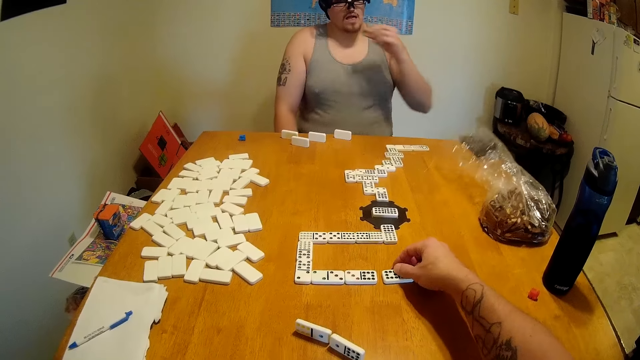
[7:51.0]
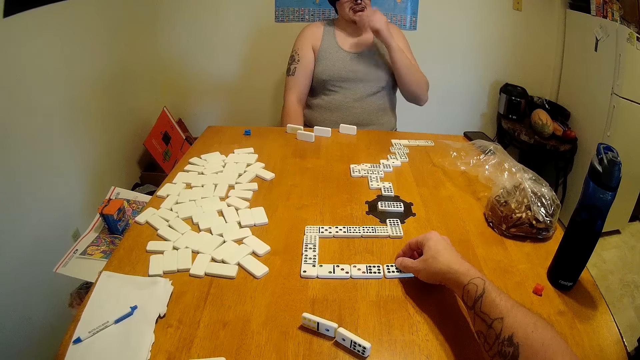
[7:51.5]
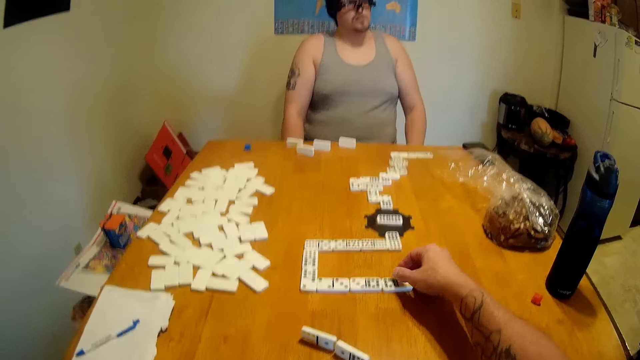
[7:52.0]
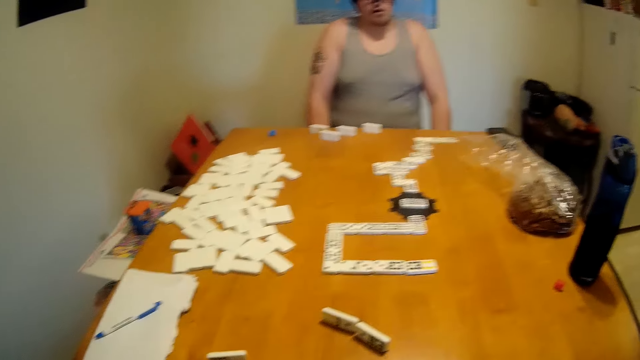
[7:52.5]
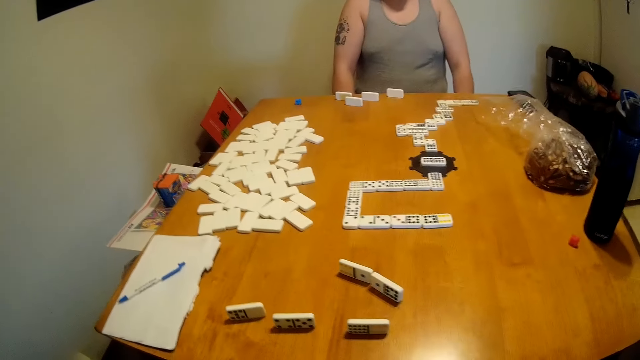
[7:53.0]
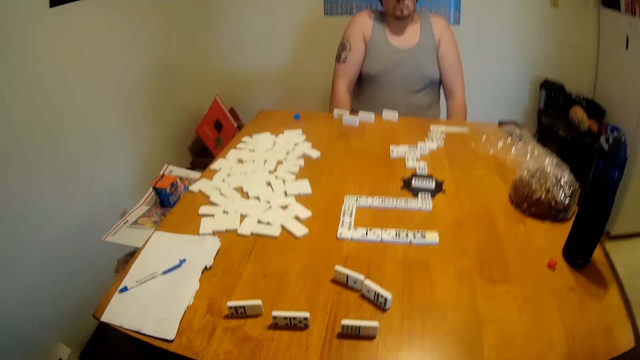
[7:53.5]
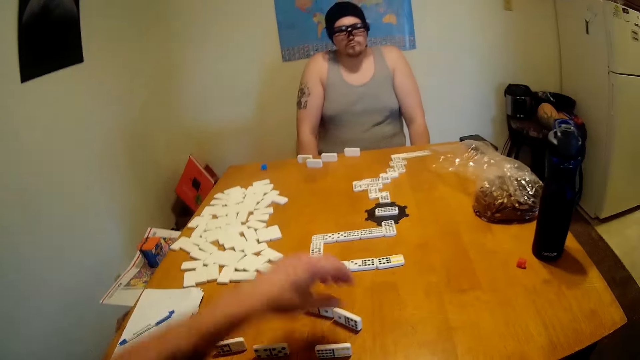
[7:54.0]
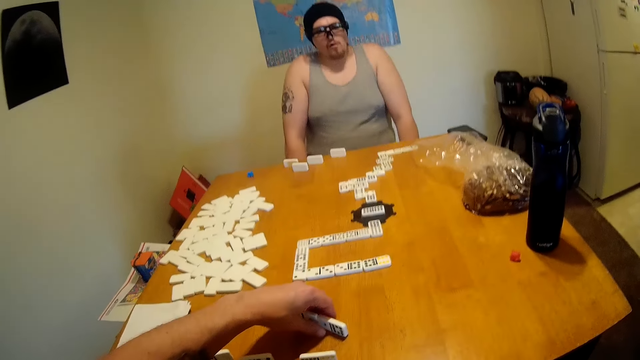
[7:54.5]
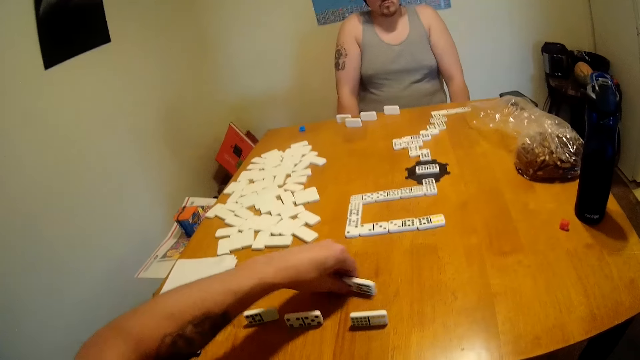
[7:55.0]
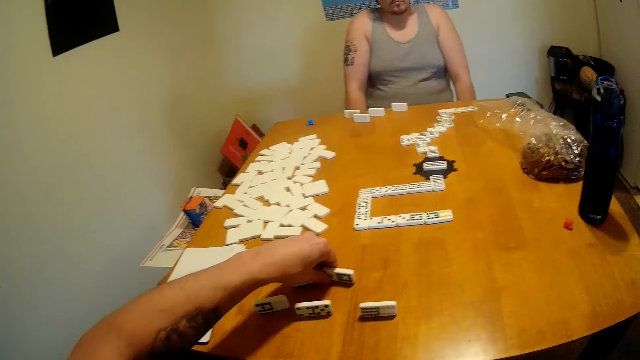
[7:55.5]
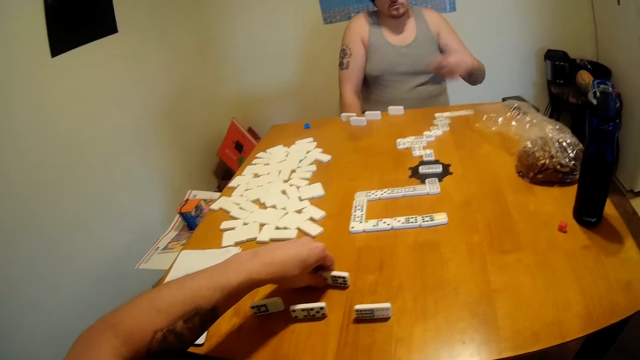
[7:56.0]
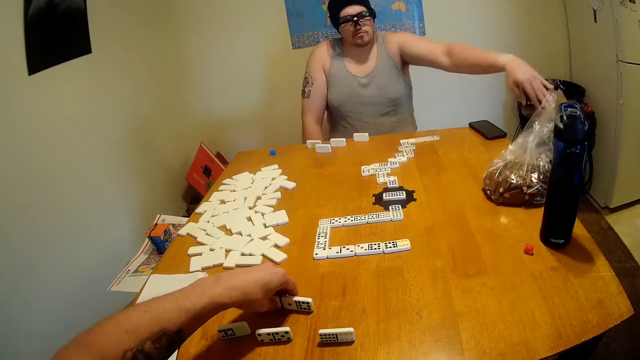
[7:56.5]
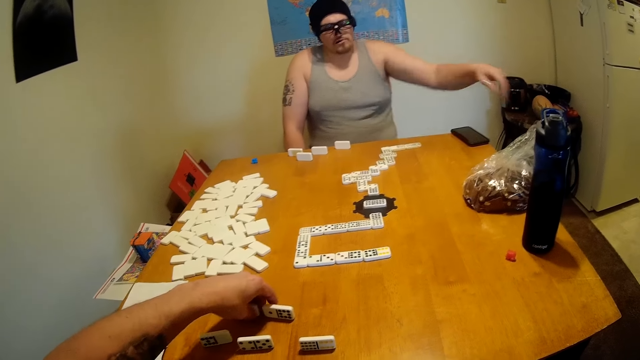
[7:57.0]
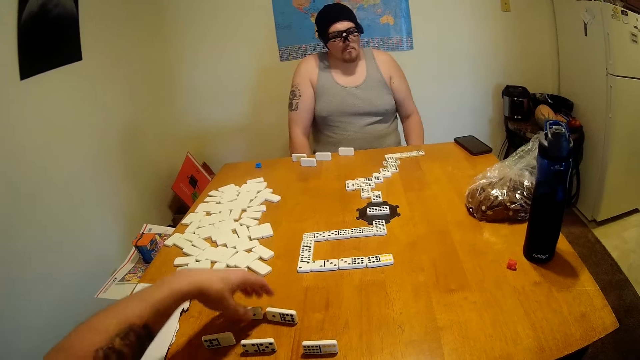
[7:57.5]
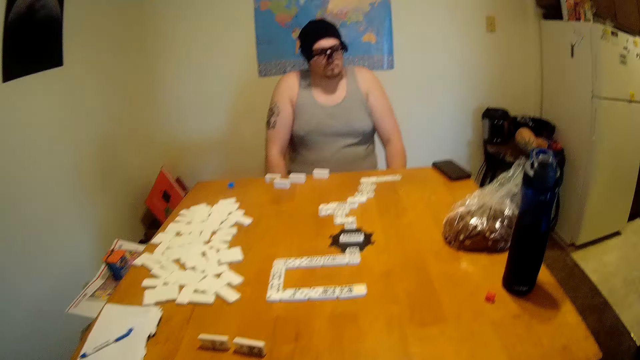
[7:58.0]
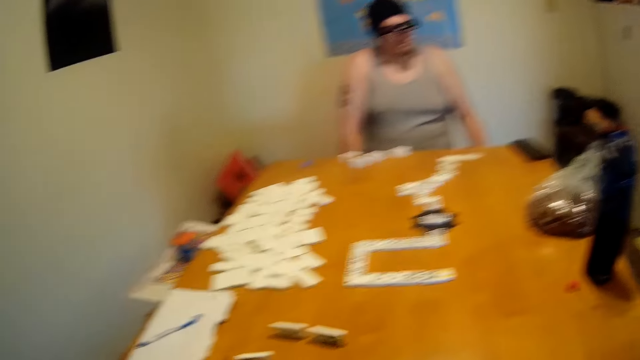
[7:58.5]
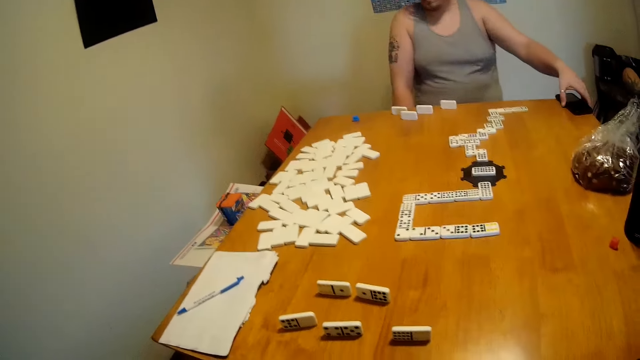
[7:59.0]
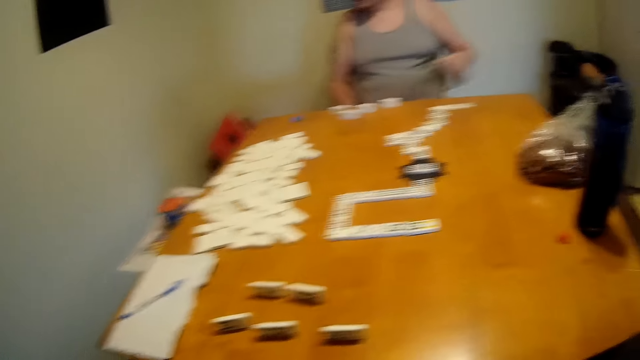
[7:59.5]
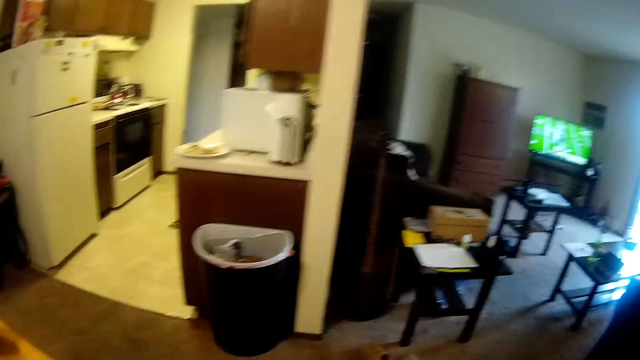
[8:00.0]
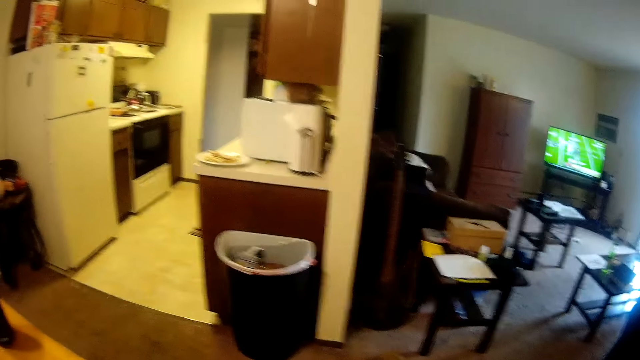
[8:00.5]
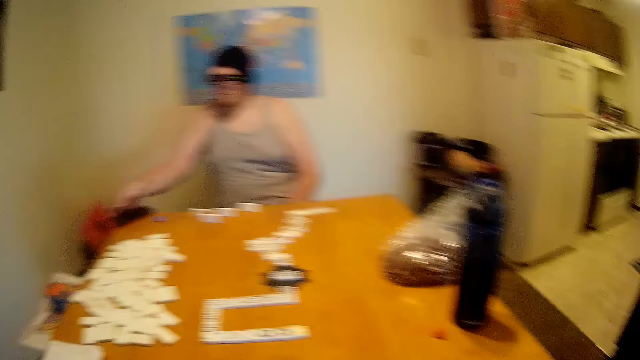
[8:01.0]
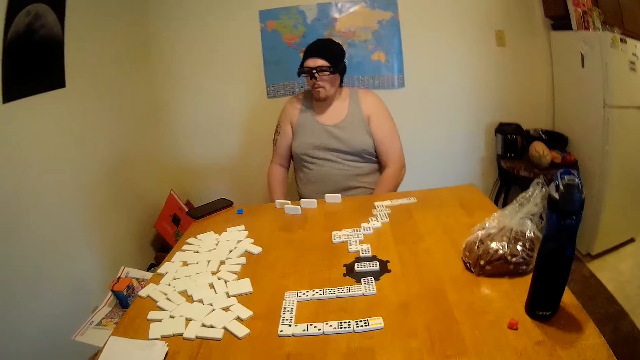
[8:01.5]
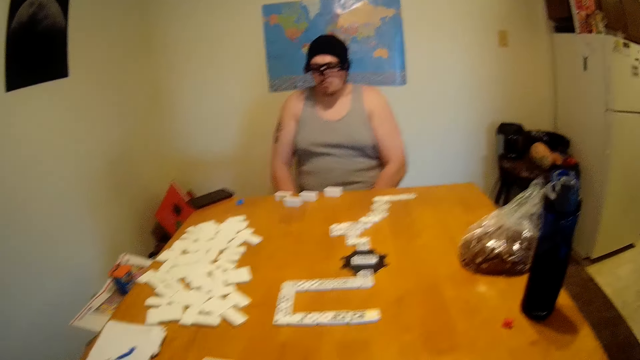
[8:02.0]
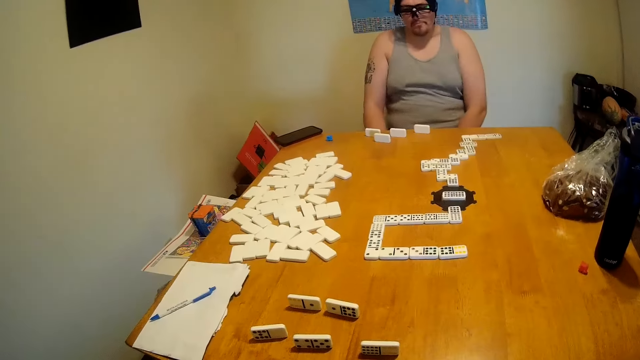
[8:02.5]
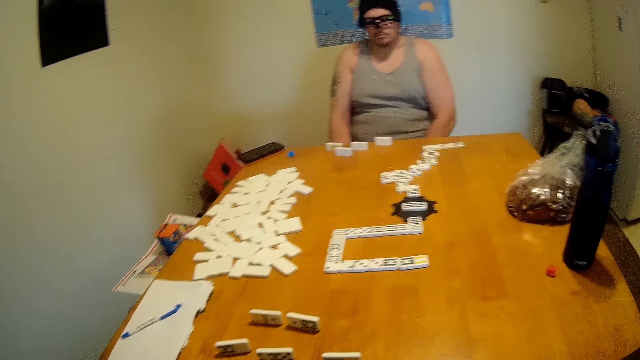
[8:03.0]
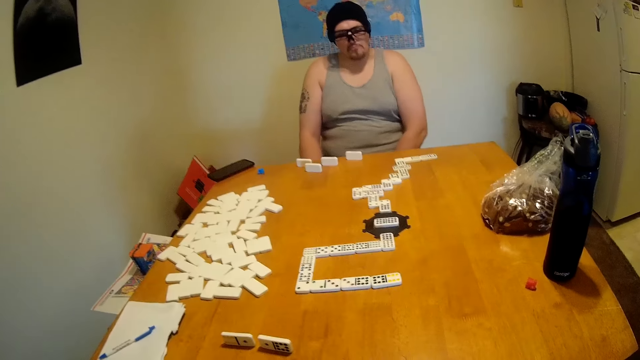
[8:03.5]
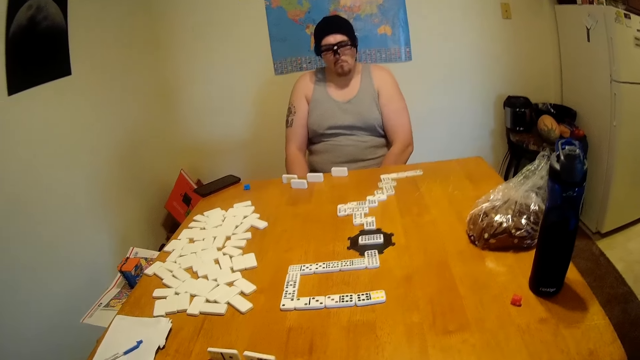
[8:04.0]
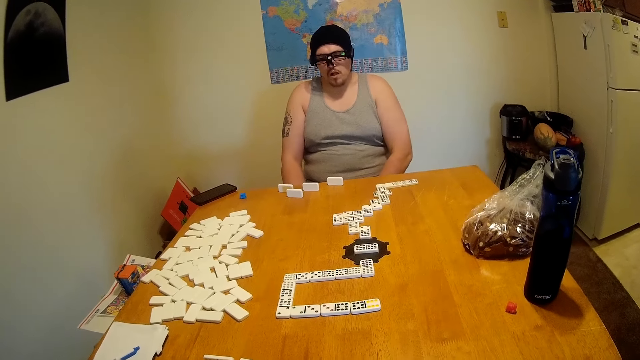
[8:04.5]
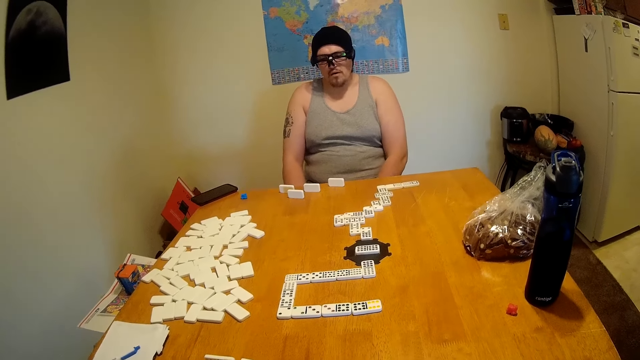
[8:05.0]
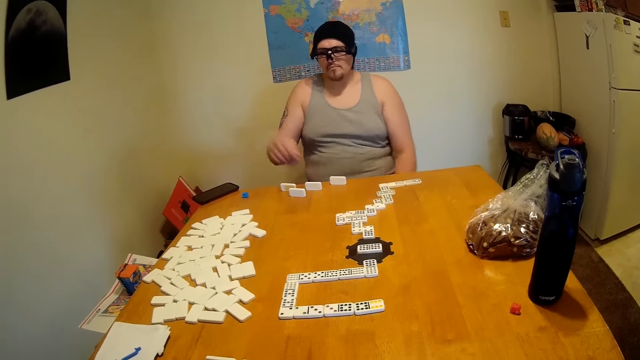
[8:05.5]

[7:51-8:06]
A man lifts something from the plastic bag. The man eats something. The camera wearer places a tile at the end of a domino chain on the table. They move tiles on the table aside. The man pushes the plastic paper to the left. The man lifts a phone from the table. The camera wearer looks around the room. The man places the phone on the table. The camera wearer looks around the table.

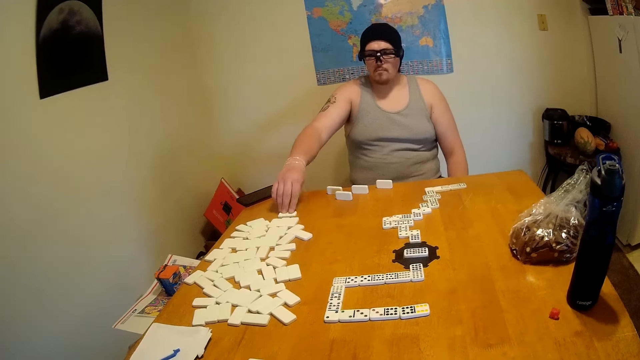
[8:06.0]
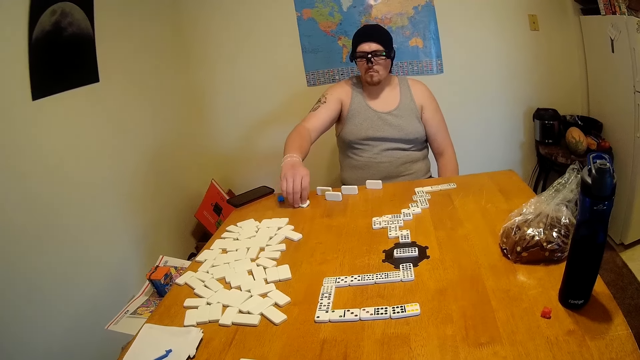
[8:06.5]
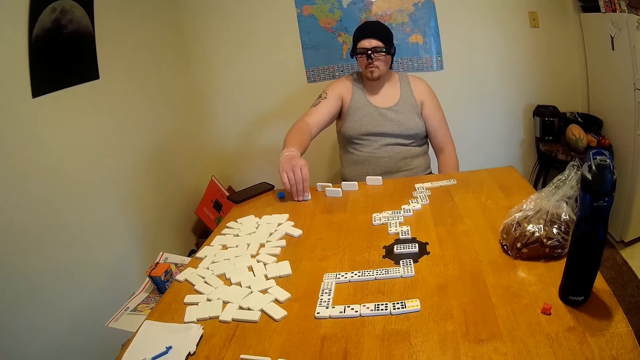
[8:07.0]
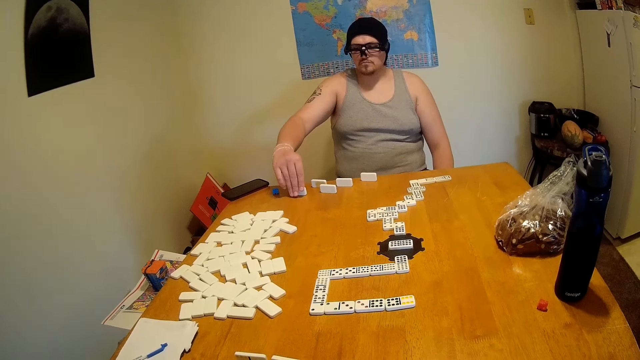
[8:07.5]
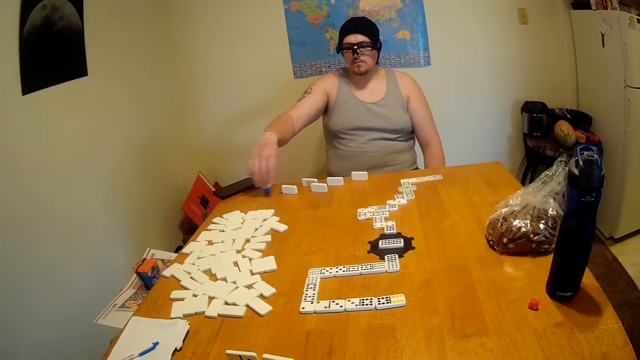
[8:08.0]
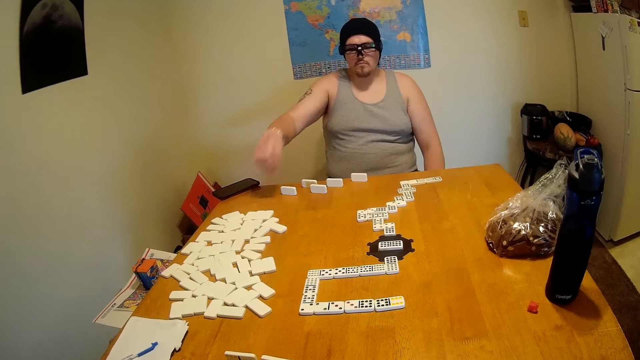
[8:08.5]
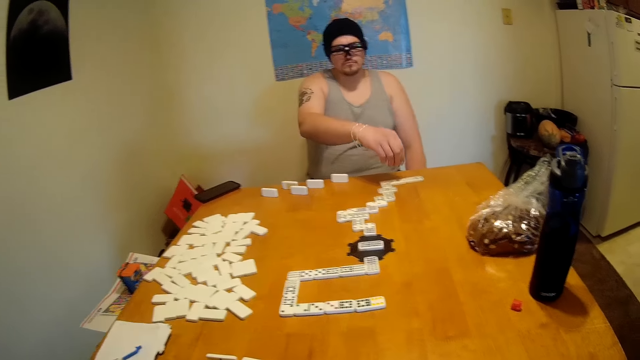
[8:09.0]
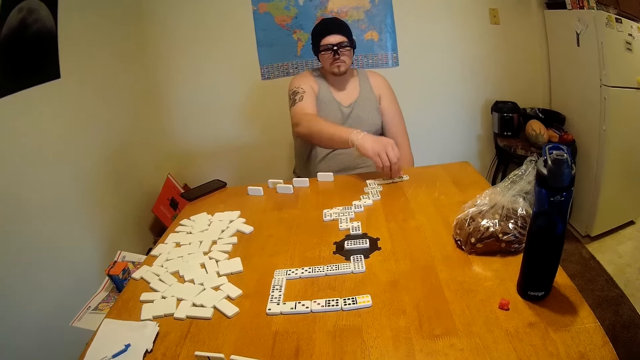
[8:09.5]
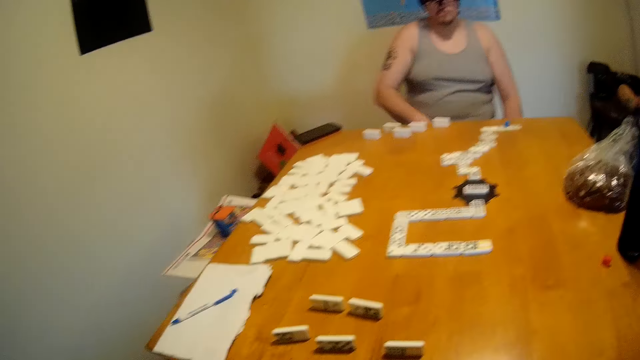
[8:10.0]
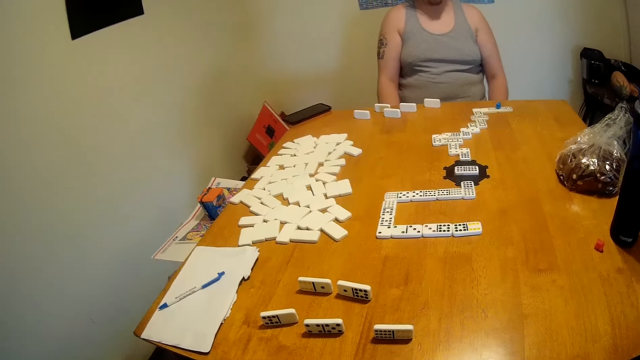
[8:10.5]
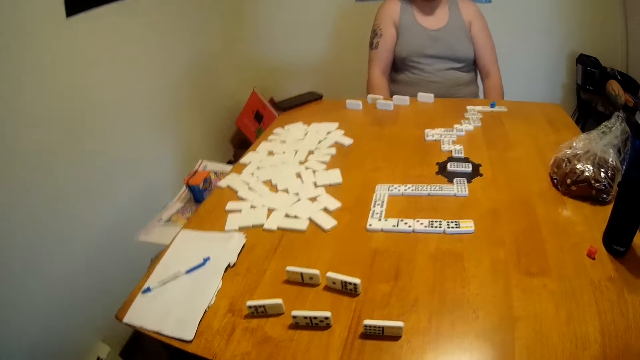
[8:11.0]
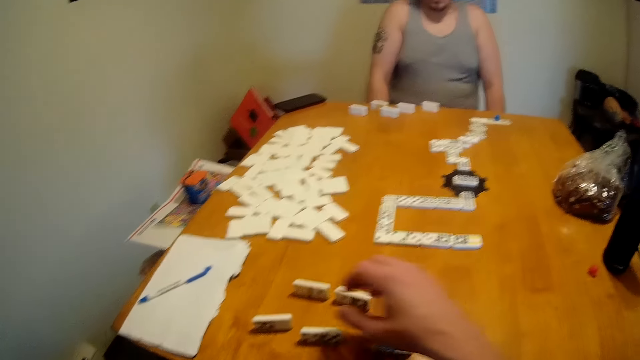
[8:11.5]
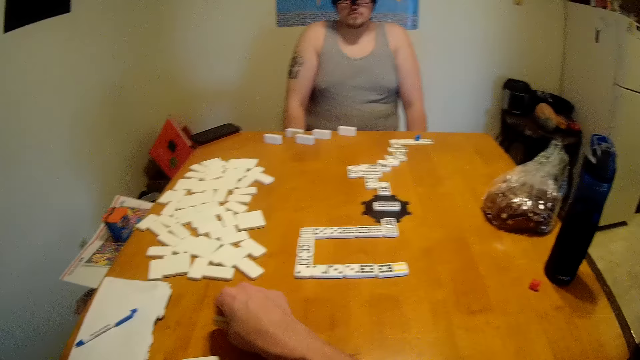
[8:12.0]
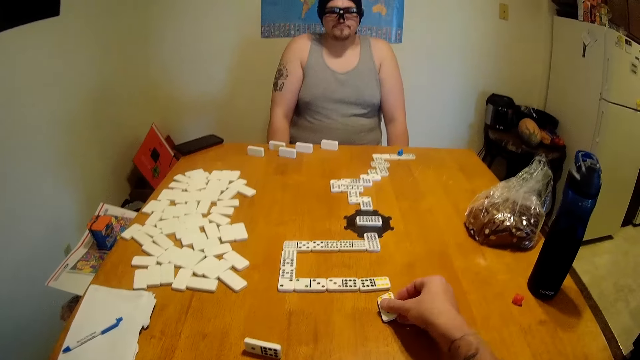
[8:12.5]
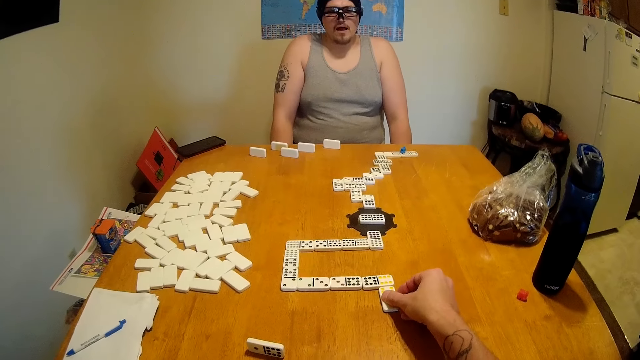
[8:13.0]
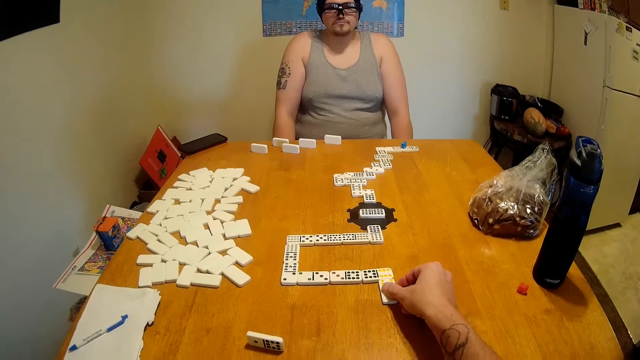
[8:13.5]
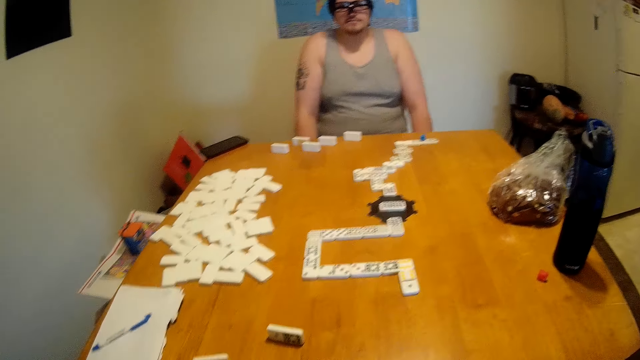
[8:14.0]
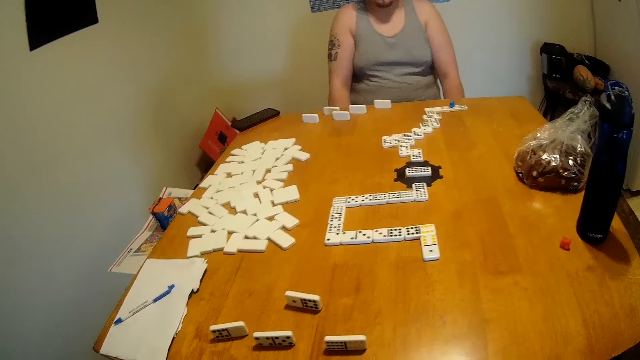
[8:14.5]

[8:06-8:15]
A man picks up a domino. The man moves a tile on the table. The man lifts a marker from the table and places the marker on a domino chain. The camera wearer looks around the table. They lift a tile from the table. They place the tile at the end of the domino chain on the table.
